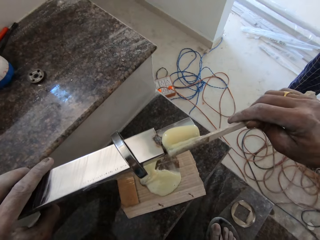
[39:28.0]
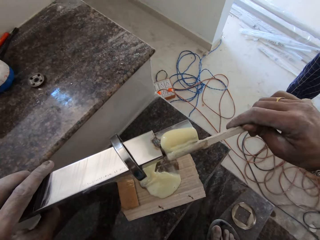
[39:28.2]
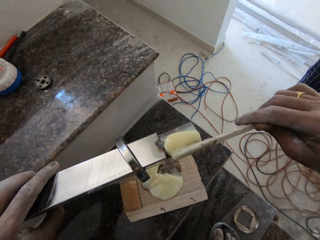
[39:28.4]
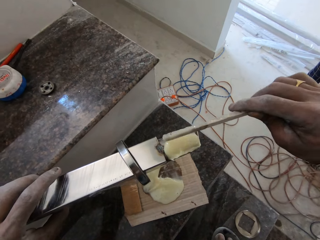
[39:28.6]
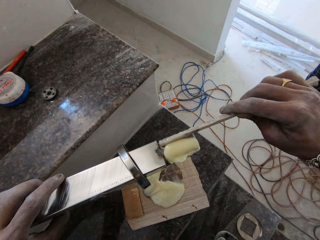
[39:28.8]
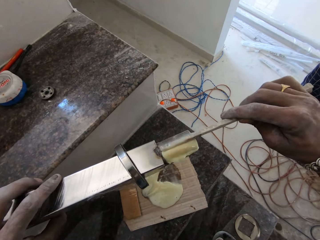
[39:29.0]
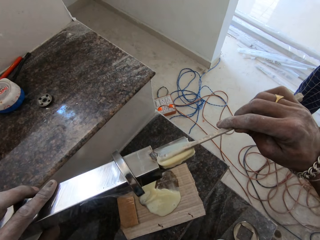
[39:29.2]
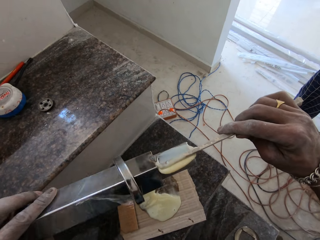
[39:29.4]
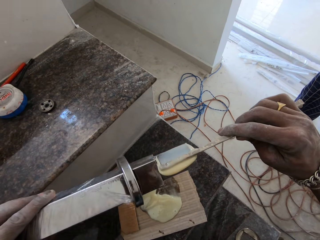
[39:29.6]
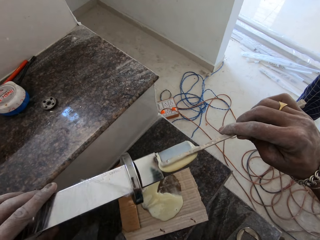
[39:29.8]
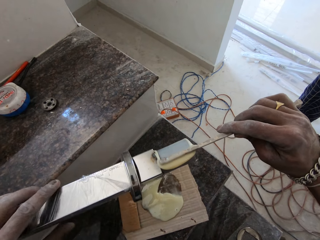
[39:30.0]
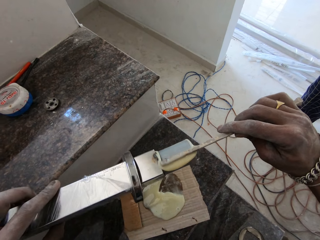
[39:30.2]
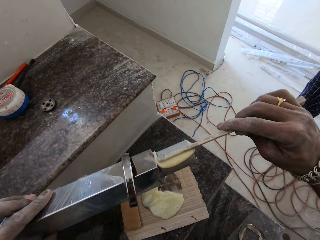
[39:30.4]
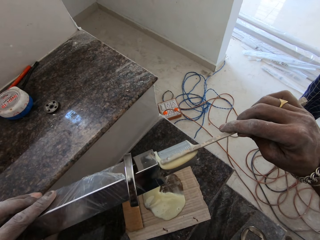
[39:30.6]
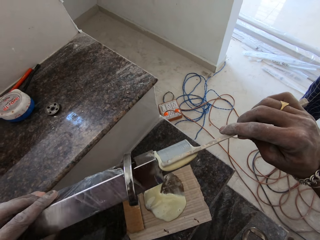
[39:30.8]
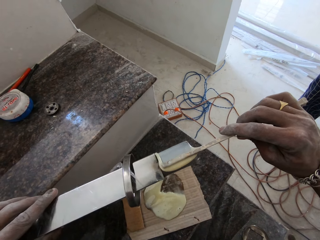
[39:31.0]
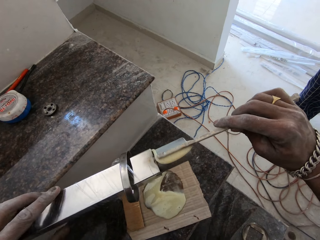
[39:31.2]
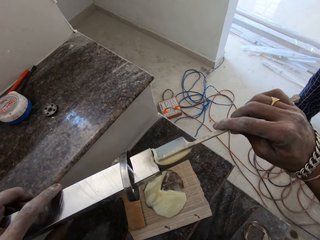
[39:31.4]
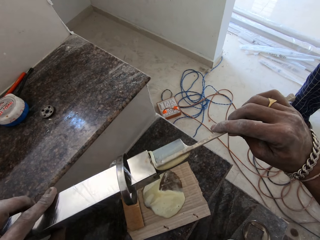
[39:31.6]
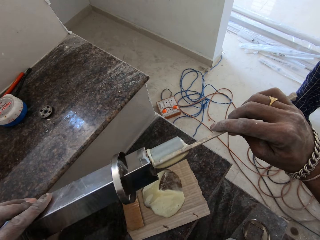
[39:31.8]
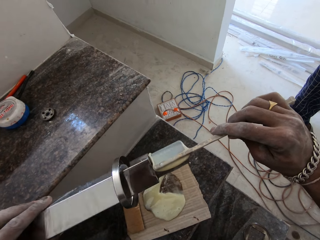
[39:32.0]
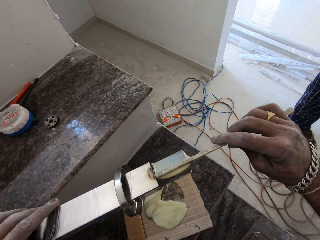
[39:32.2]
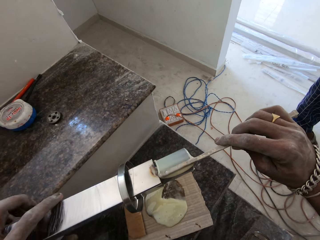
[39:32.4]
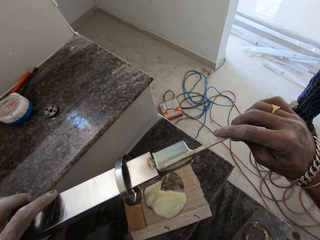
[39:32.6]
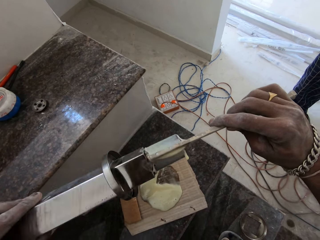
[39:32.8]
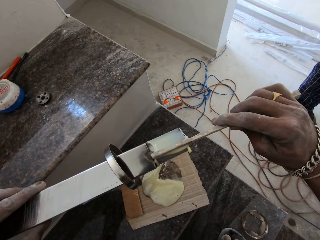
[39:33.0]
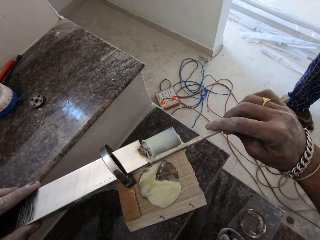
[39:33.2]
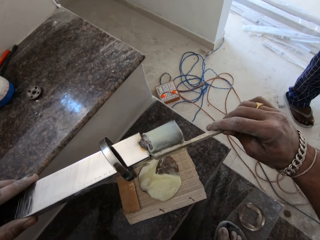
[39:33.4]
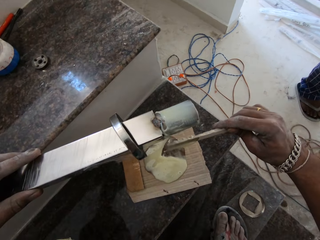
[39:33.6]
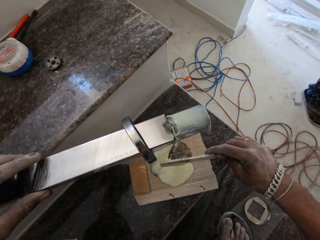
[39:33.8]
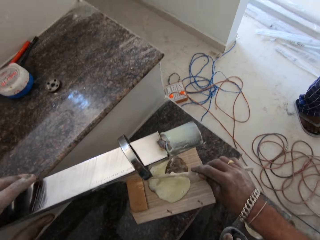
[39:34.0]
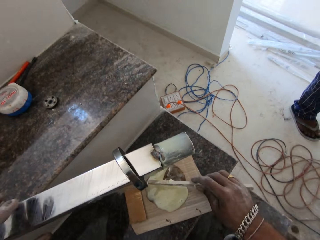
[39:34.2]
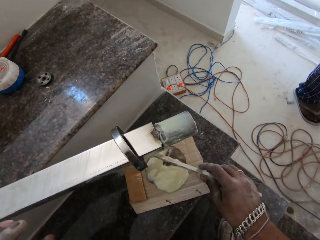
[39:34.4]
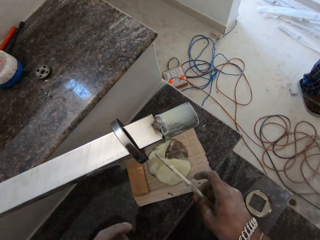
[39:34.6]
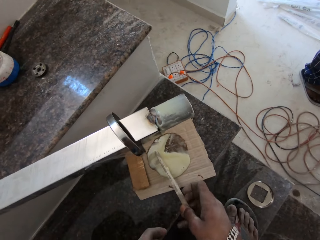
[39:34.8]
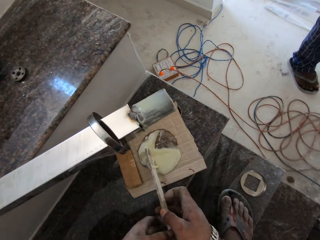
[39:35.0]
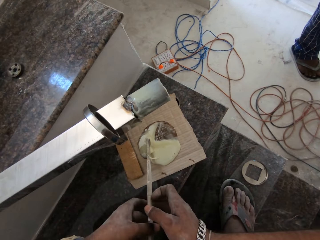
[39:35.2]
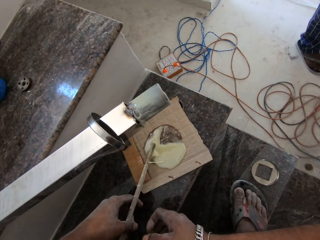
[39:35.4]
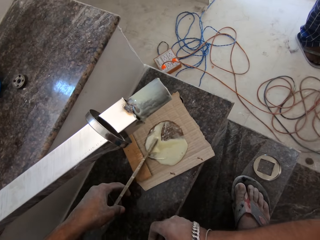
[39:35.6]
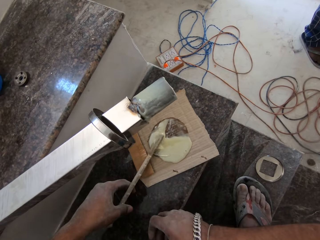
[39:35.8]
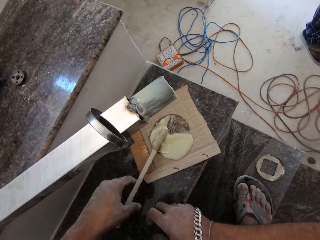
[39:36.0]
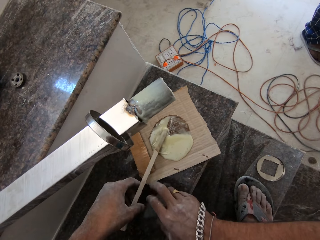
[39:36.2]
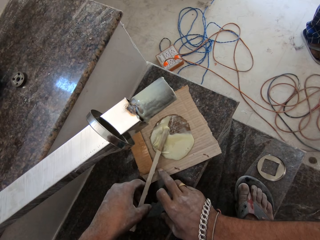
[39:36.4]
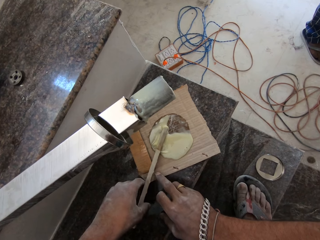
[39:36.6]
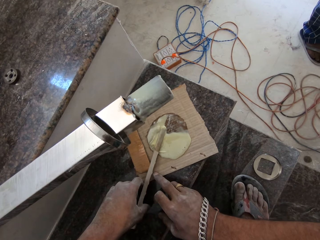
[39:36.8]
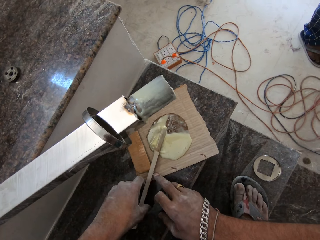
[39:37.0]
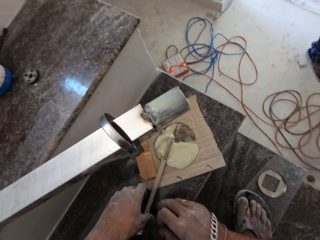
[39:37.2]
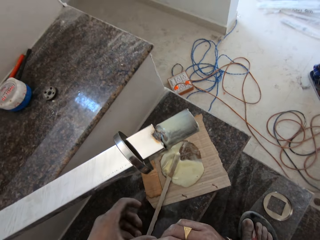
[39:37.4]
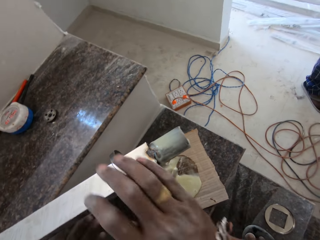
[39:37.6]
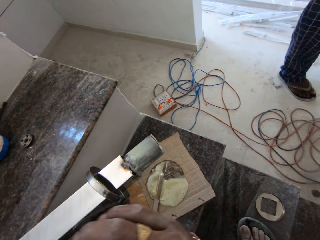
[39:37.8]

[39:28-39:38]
The camera wearer turns the rod in his left hand. He passes the stick to his left hand. He drops the stick in his left hand onto the carton on the staircase.

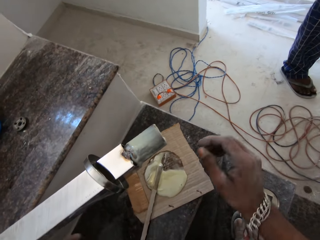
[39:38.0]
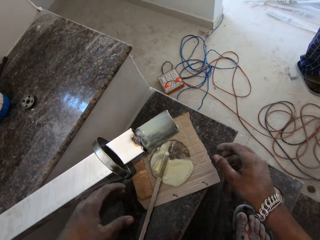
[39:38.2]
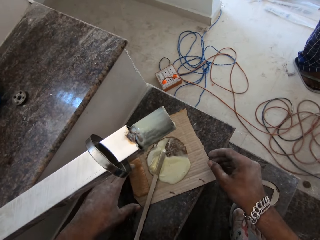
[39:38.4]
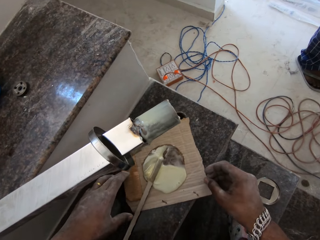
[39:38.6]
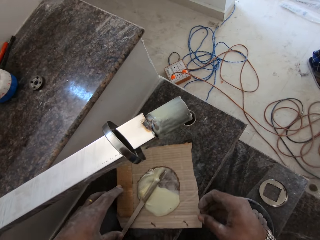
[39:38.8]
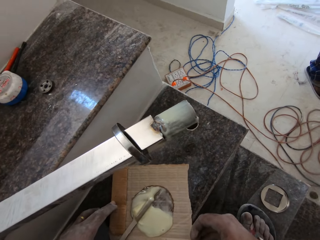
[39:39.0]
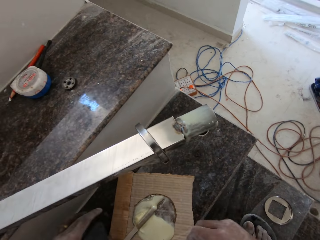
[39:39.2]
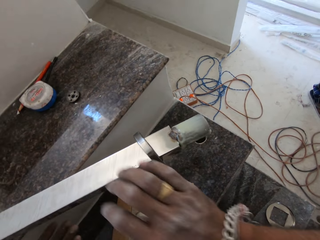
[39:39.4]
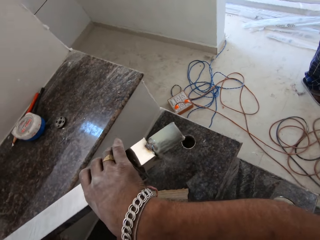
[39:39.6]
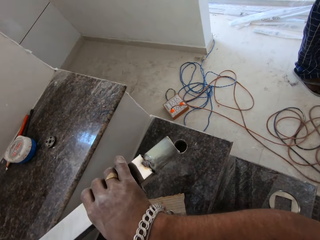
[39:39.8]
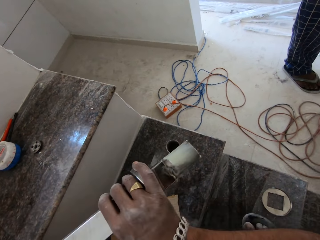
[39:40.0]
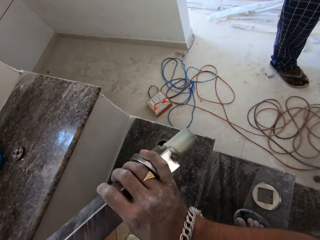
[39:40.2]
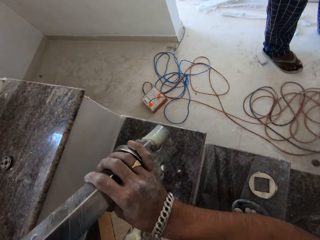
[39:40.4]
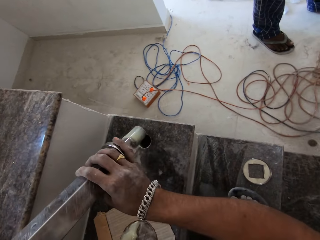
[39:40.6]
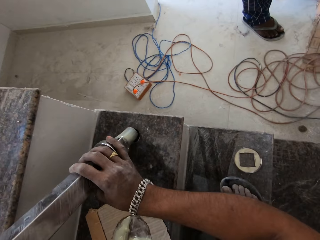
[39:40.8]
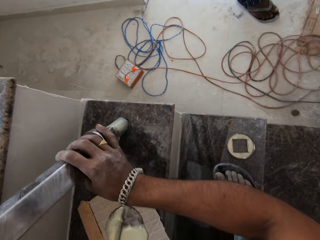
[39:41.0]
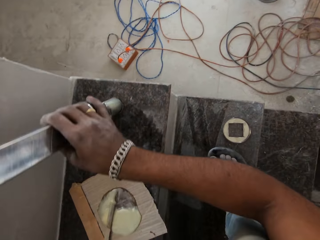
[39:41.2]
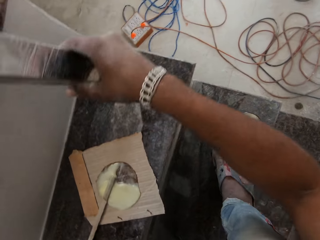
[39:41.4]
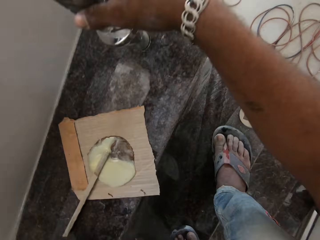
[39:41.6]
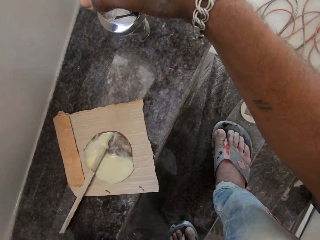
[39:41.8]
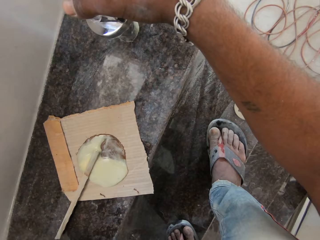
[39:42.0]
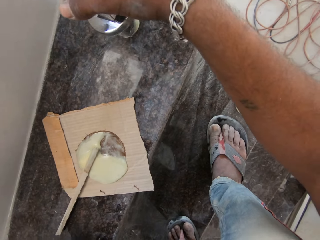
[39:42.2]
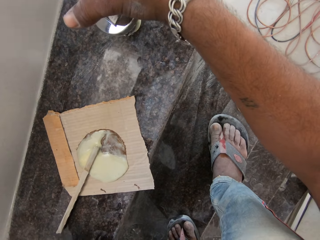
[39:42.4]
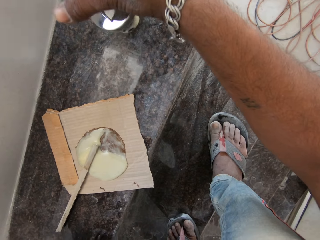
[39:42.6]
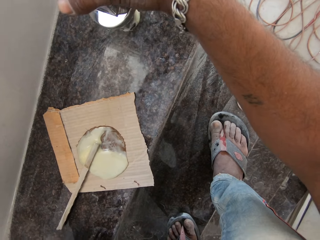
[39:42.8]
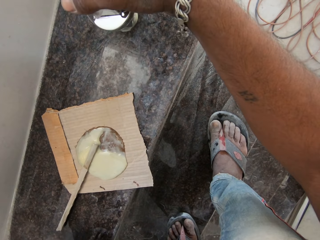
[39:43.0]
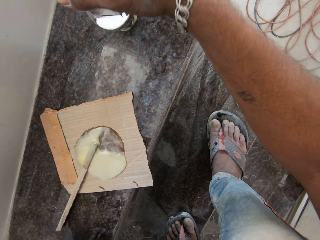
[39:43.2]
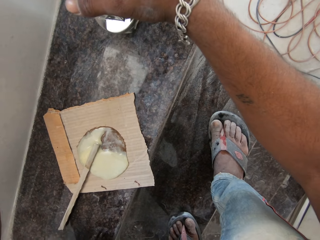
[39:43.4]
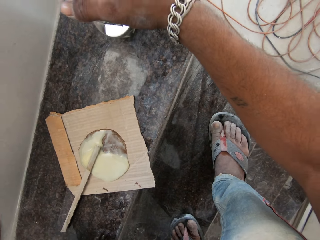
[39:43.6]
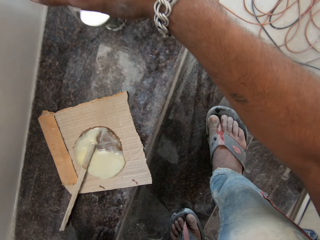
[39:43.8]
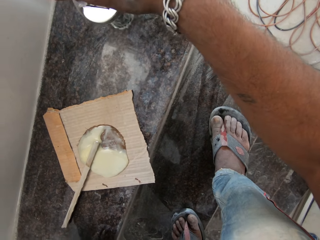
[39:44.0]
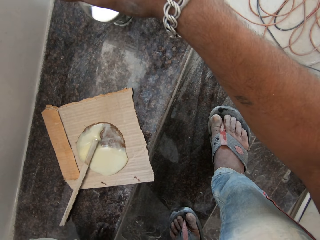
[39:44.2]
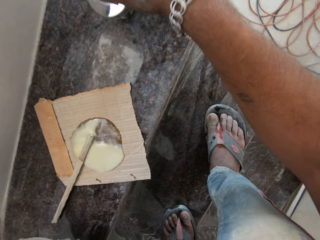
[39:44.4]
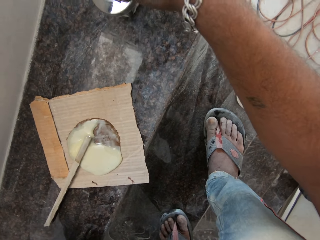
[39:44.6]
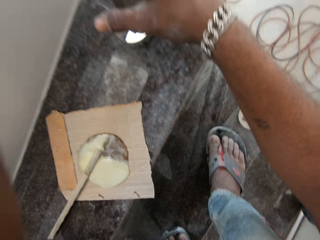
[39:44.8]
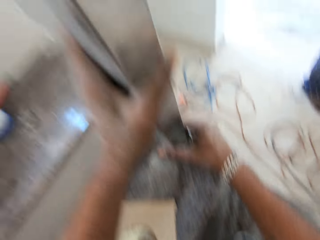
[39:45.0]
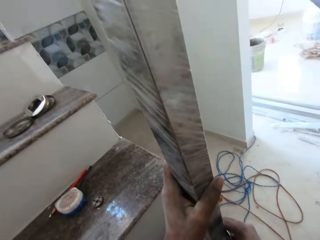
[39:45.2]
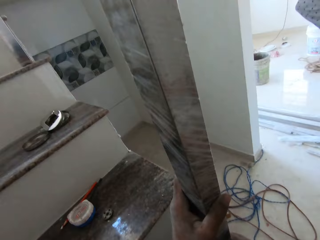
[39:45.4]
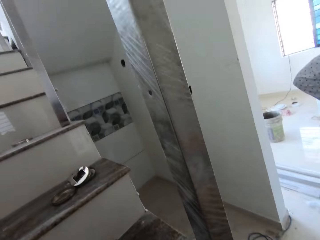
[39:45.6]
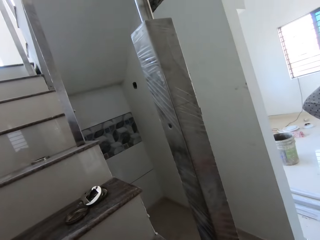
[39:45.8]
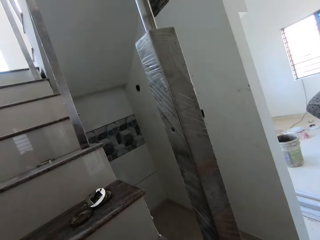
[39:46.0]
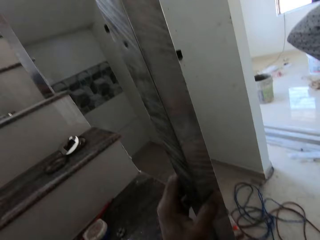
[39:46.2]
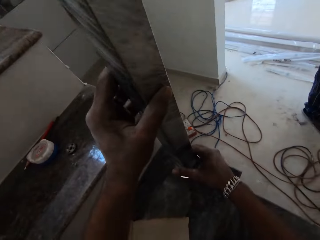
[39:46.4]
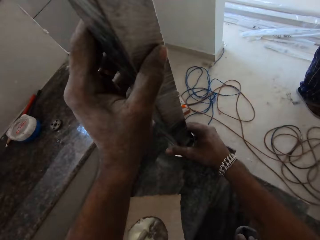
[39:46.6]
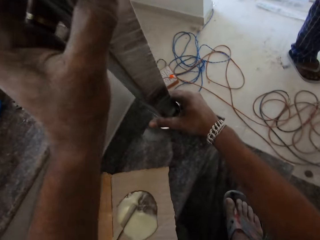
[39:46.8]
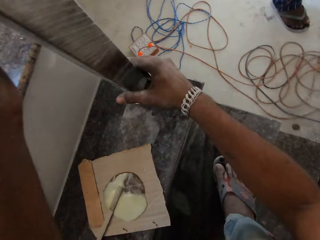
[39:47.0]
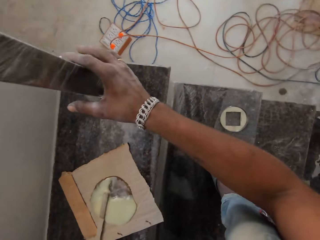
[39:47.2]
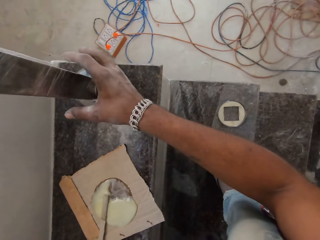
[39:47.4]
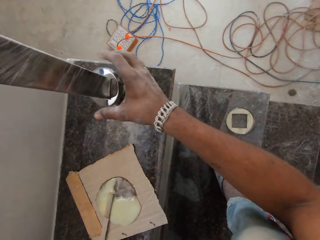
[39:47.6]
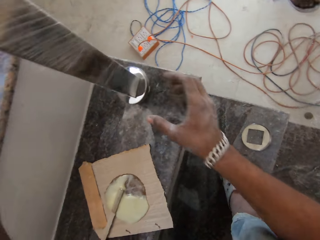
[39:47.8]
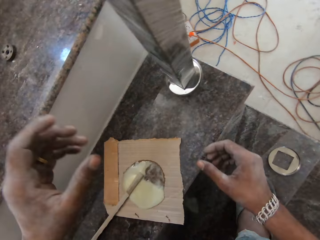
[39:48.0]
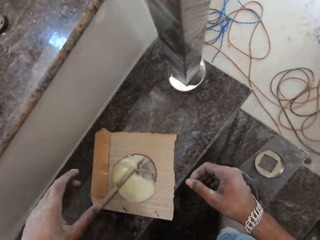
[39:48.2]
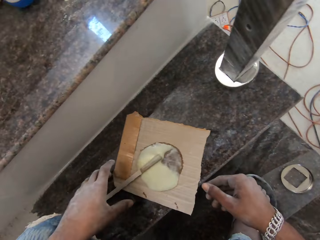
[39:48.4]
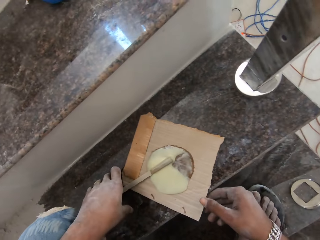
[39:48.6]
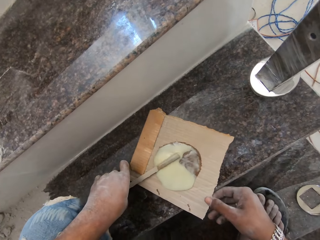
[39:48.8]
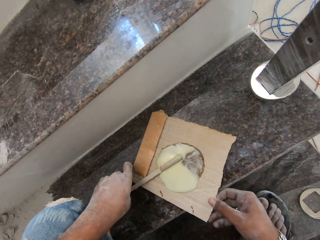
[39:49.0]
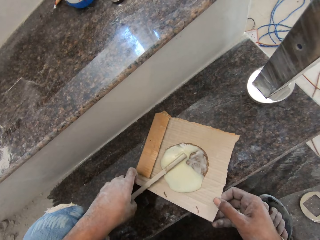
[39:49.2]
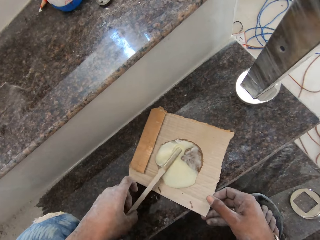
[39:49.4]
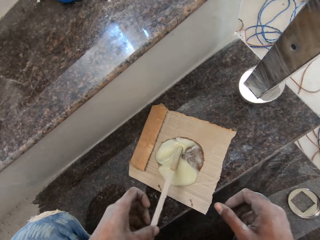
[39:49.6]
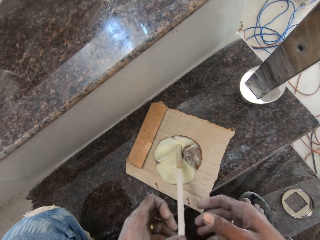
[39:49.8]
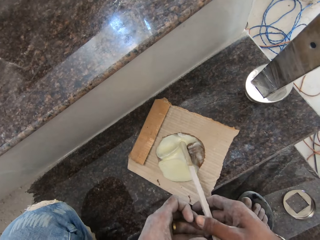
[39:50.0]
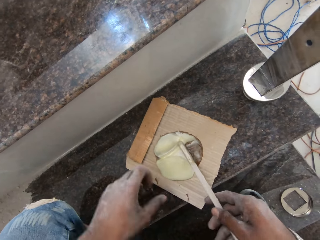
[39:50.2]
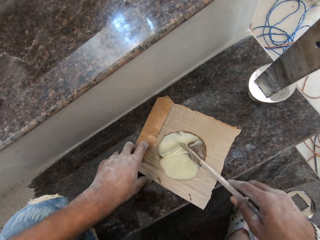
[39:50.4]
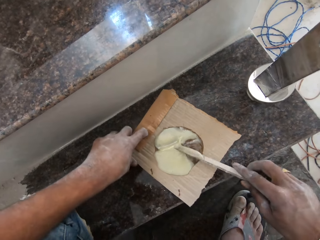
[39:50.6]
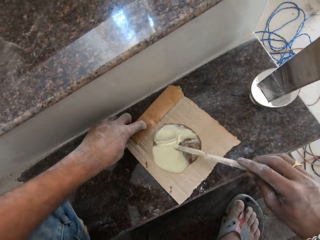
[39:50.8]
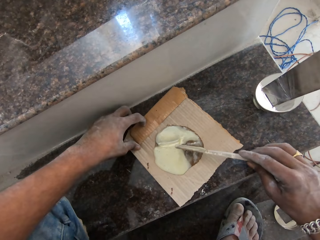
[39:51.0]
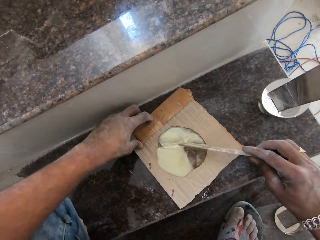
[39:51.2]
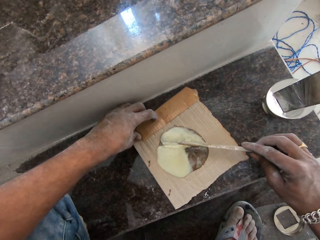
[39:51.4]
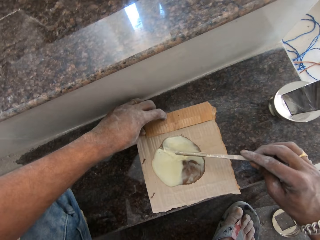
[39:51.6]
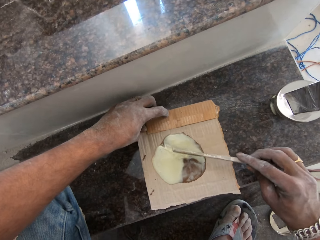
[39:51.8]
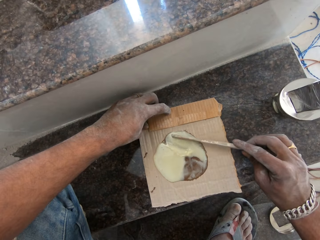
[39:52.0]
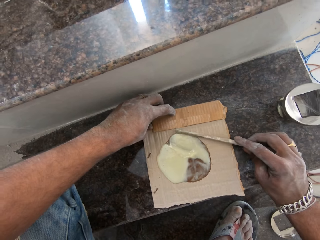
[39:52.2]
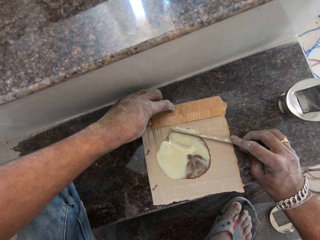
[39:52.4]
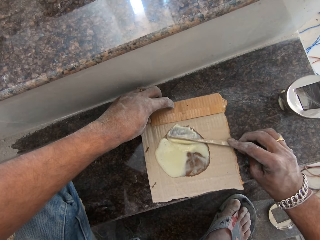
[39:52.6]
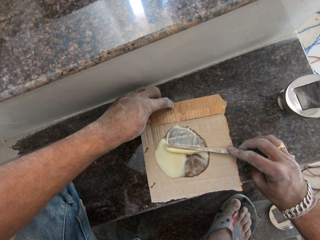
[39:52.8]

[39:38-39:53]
The camera wearer moves the carton on the staircase with both hands. He picks up the rod from the staircase with both hands. He puts the rod in both hands into the hole in the staircase. He moves the carton on the staircase with both hands. He picks up the stick from the carton on the staircase with his right hand. He passes the stick to his right hand. He holds the carton on the staircase with his left hand. He adjusts the gum on the carton with the stick in his right hand.
